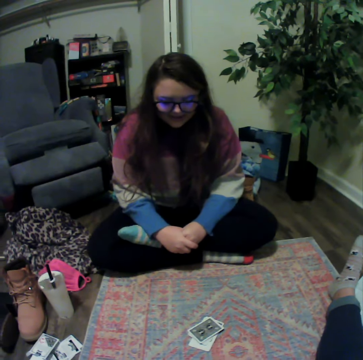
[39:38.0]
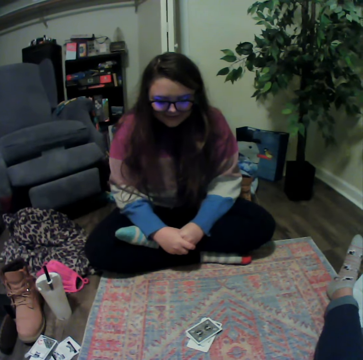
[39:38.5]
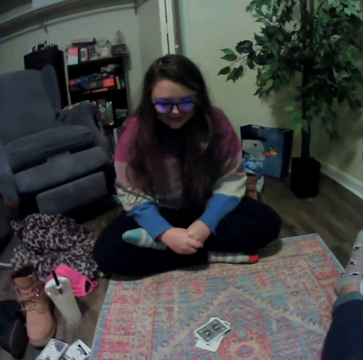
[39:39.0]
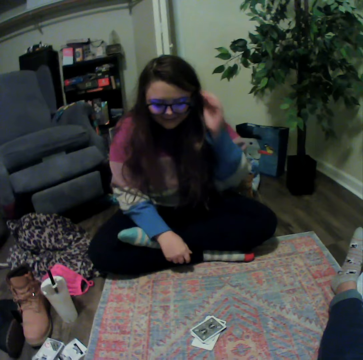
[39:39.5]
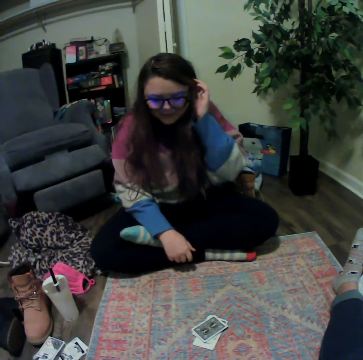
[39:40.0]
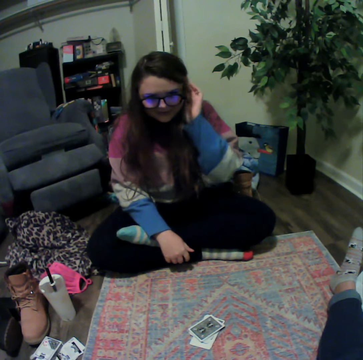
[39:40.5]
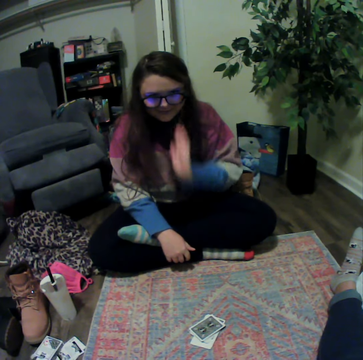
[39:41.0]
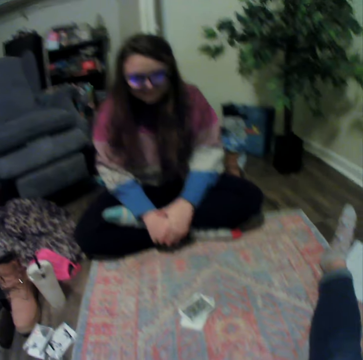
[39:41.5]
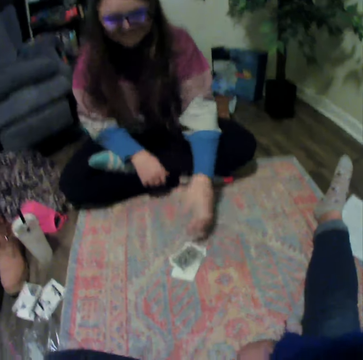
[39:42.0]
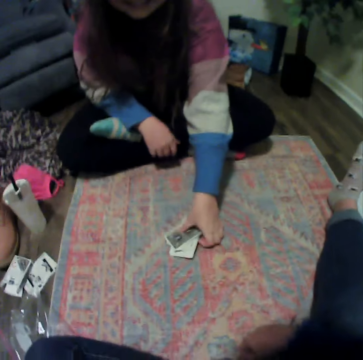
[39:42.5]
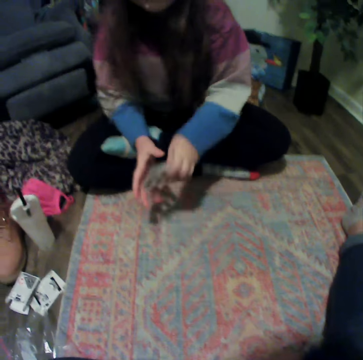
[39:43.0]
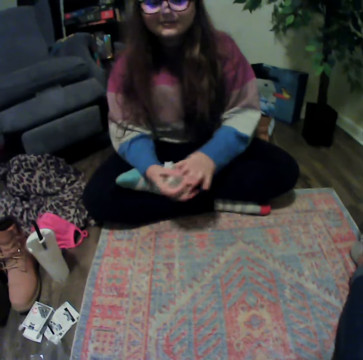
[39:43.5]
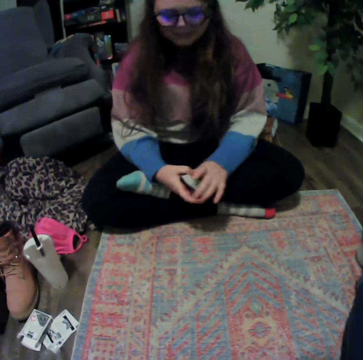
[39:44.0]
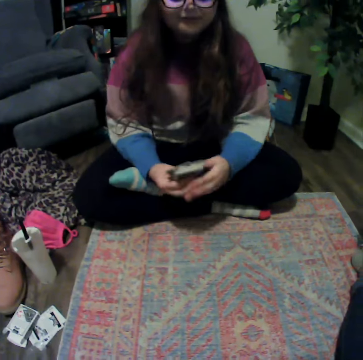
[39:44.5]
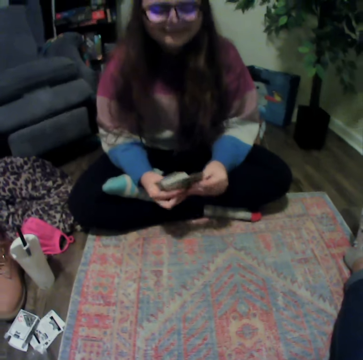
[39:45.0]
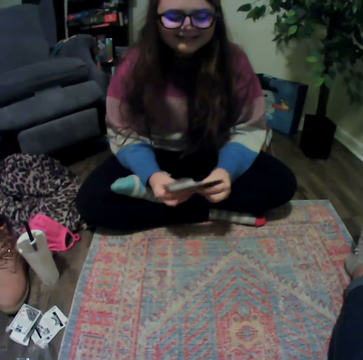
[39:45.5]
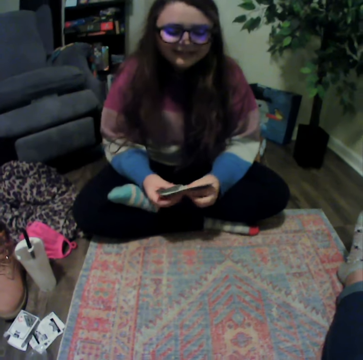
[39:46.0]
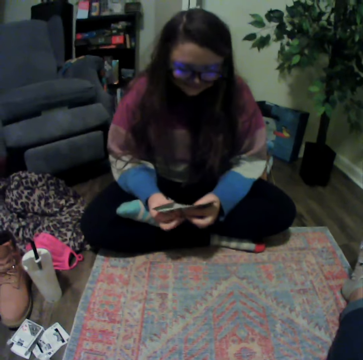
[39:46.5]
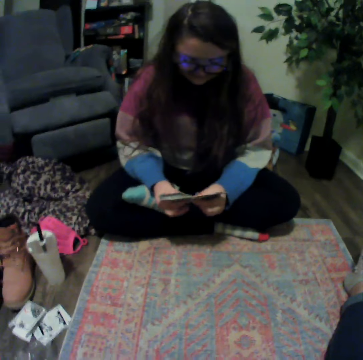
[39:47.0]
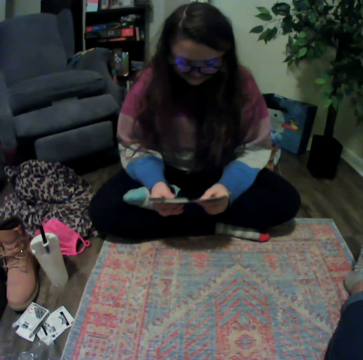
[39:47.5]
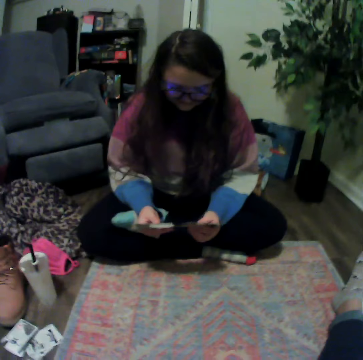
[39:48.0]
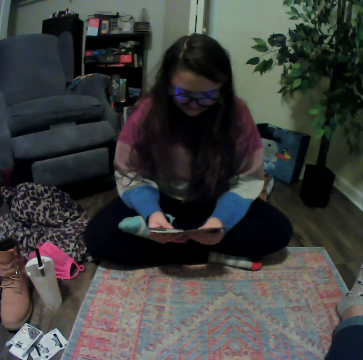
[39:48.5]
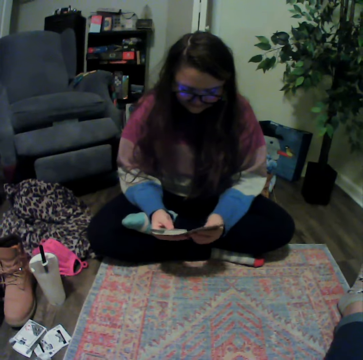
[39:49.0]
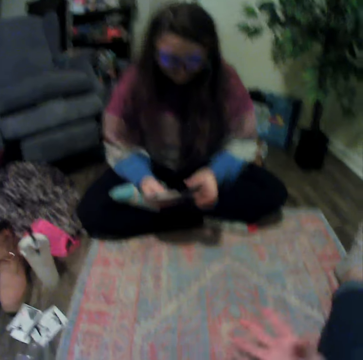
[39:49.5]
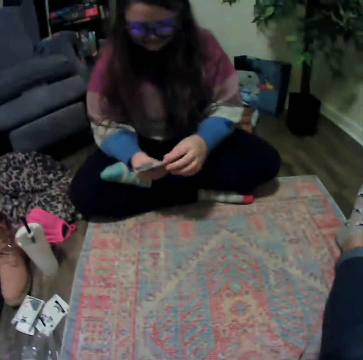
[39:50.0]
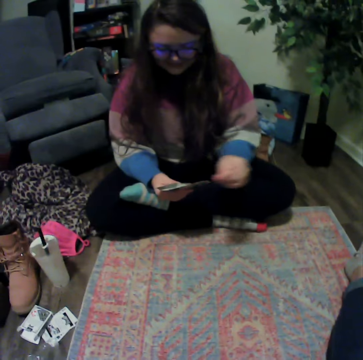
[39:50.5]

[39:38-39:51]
A lady lifts her hand. The lady puts down her hand. The lady picks up the cards. The lady holds the cards. The lady reshuffles the cards.

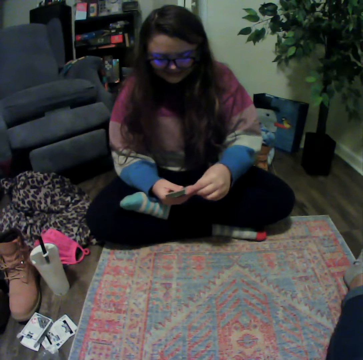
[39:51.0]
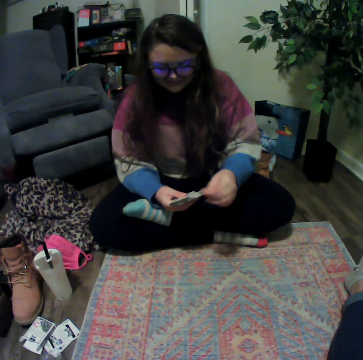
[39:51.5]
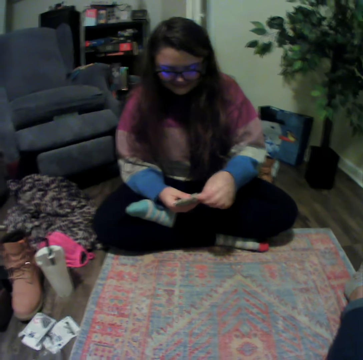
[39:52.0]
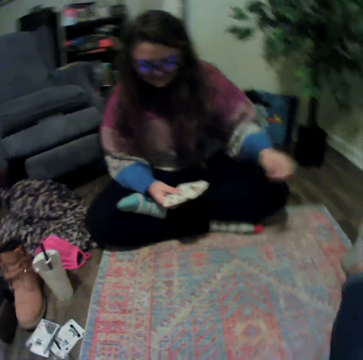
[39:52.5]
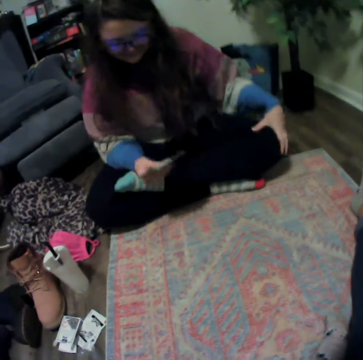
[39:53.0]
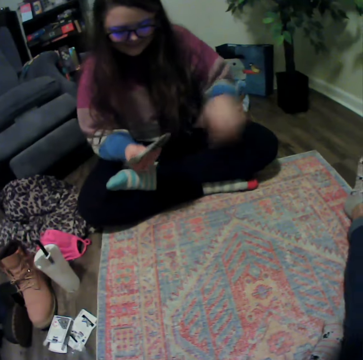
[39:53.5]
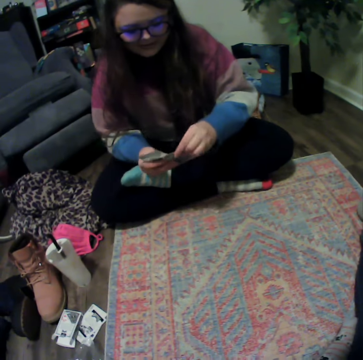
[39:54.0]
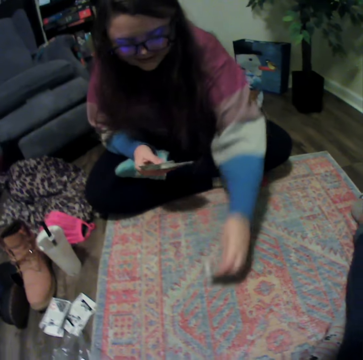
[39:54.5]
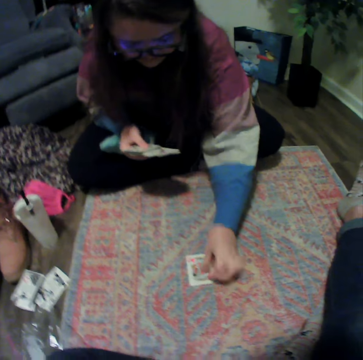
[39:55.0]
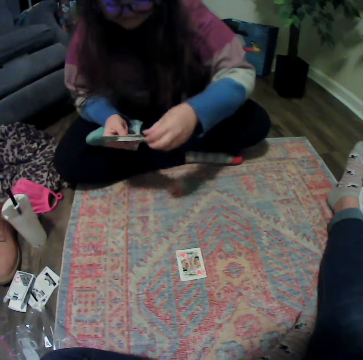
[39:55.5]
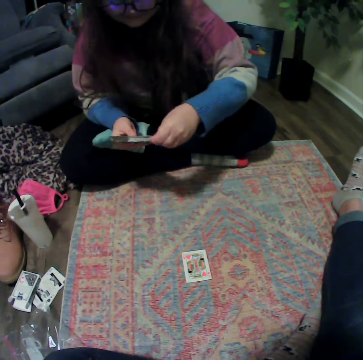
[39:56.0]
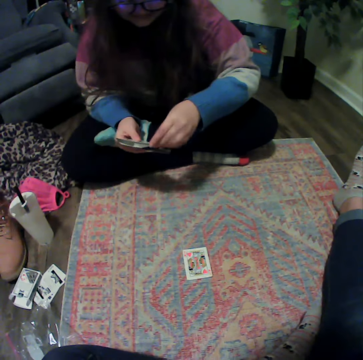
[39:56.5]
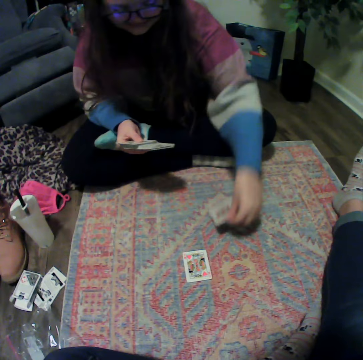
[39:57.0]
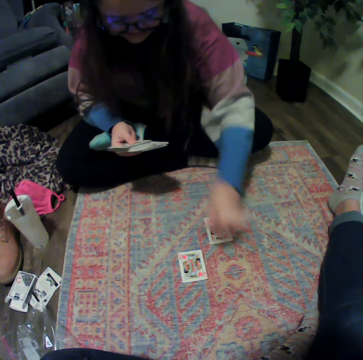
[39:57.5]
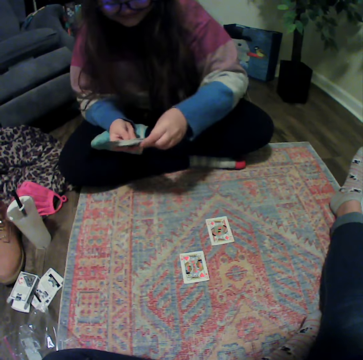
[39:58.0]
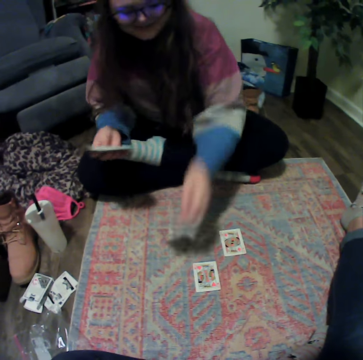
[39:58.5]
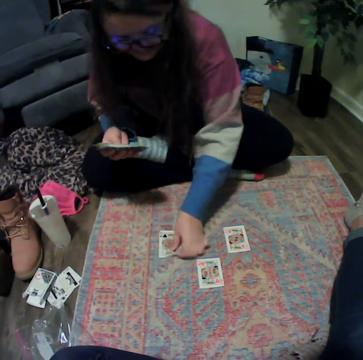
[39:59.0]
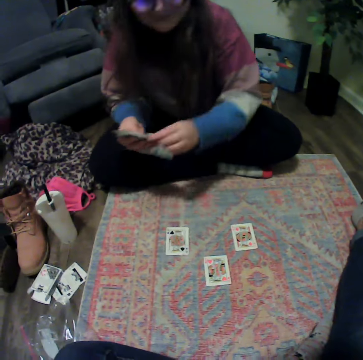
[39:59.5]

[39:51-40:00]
A lady removes something from the cards. The lady plays the card game. The lady arranges the cards on the mat.

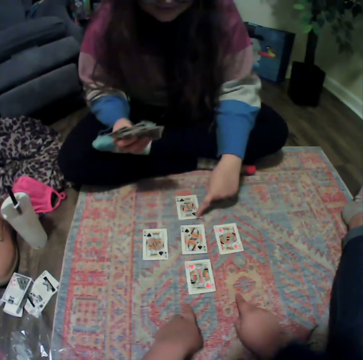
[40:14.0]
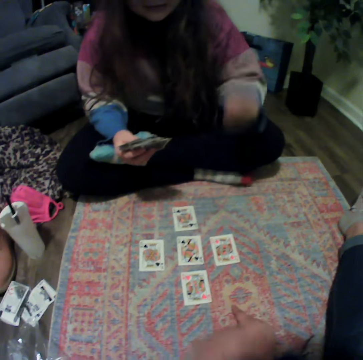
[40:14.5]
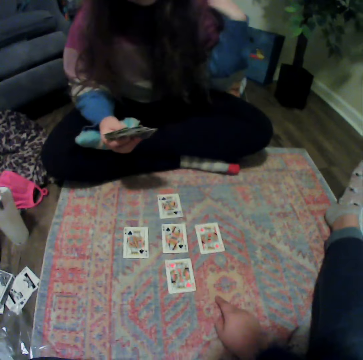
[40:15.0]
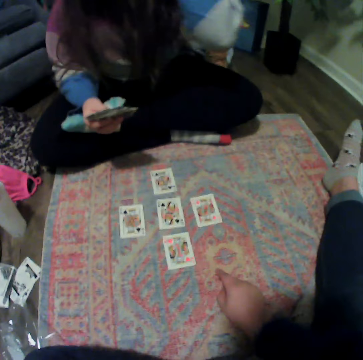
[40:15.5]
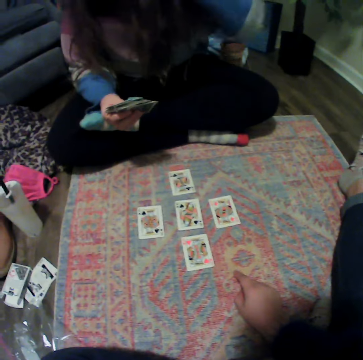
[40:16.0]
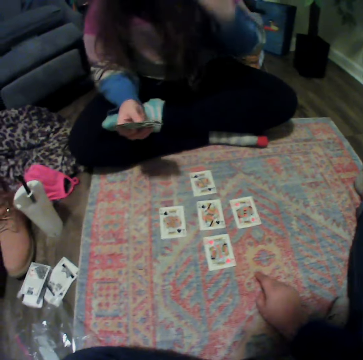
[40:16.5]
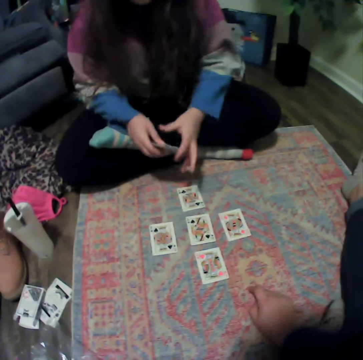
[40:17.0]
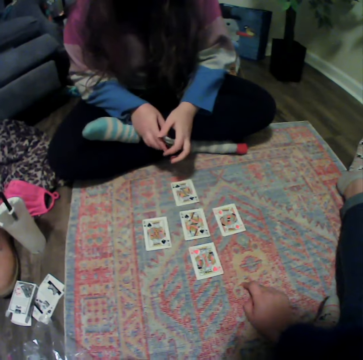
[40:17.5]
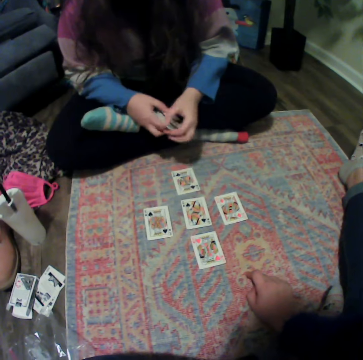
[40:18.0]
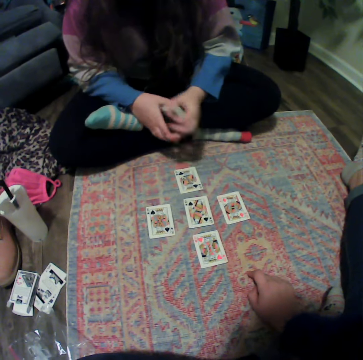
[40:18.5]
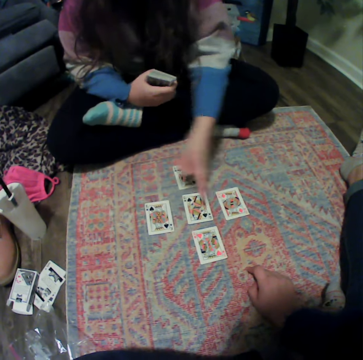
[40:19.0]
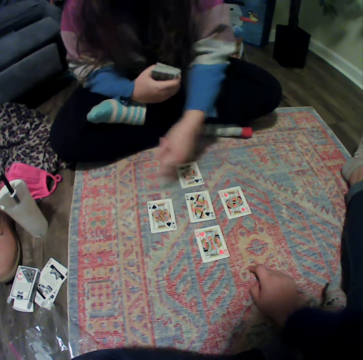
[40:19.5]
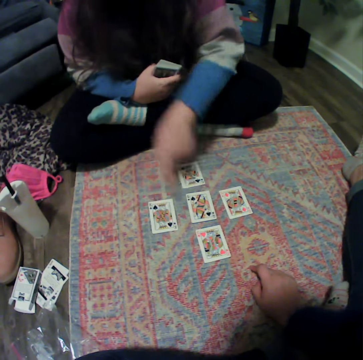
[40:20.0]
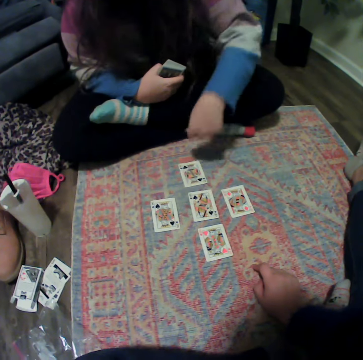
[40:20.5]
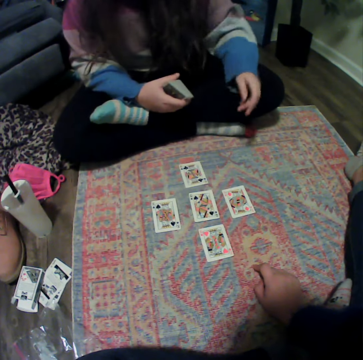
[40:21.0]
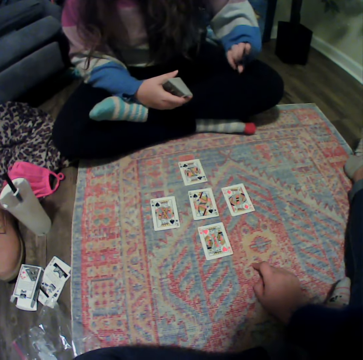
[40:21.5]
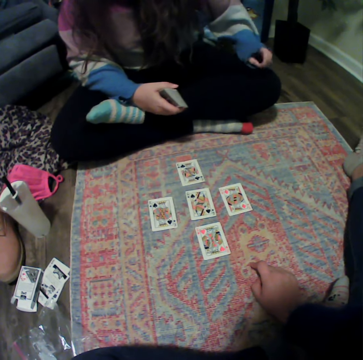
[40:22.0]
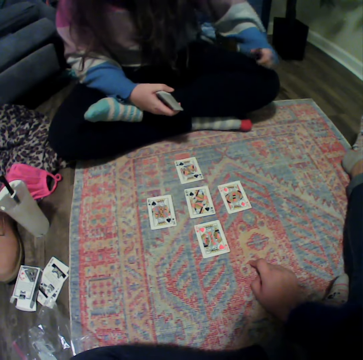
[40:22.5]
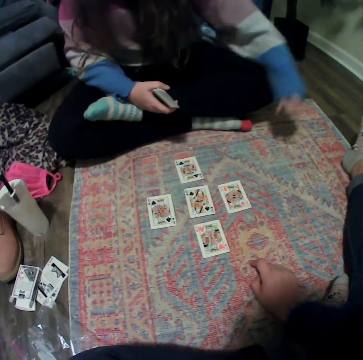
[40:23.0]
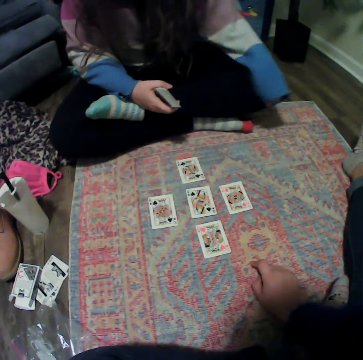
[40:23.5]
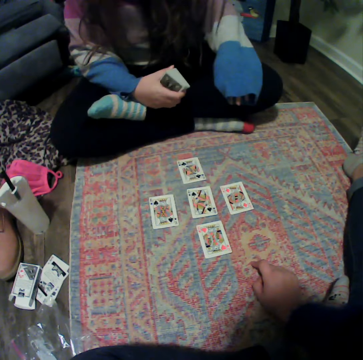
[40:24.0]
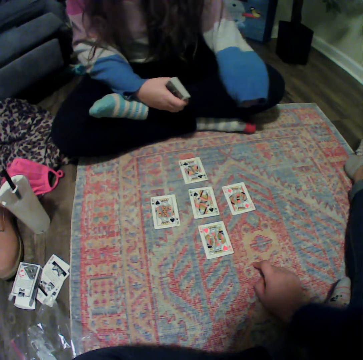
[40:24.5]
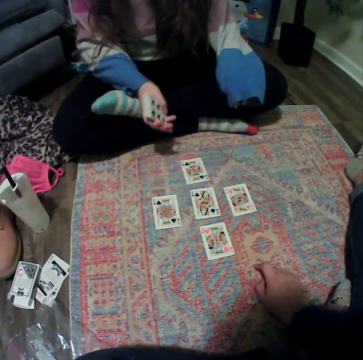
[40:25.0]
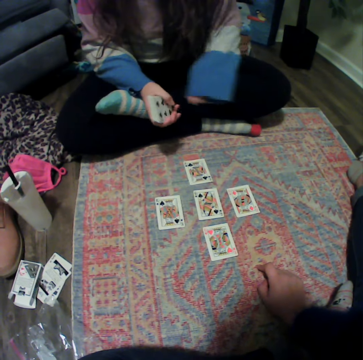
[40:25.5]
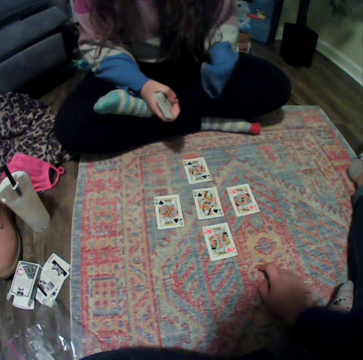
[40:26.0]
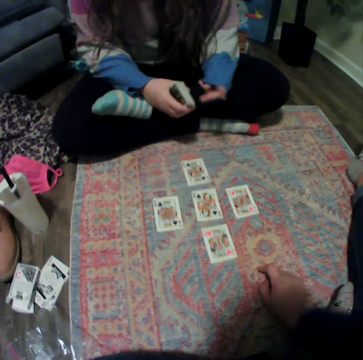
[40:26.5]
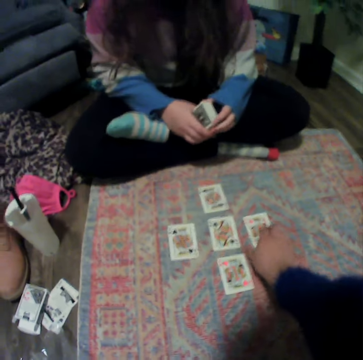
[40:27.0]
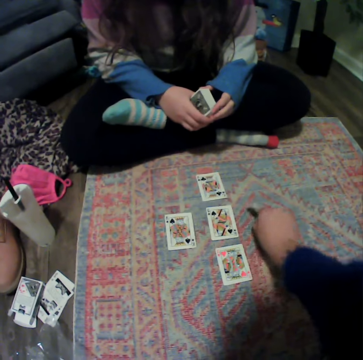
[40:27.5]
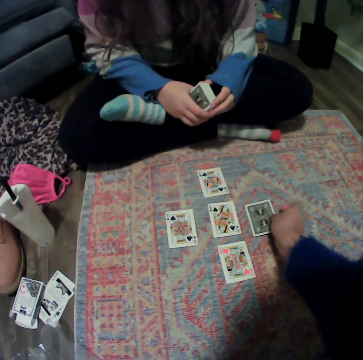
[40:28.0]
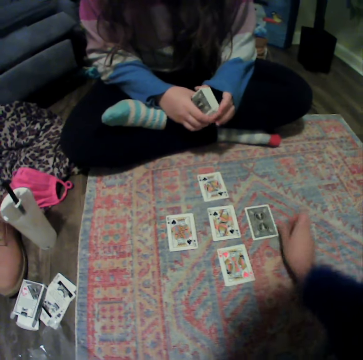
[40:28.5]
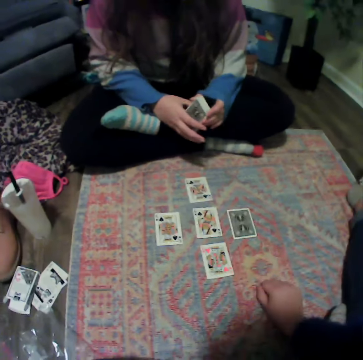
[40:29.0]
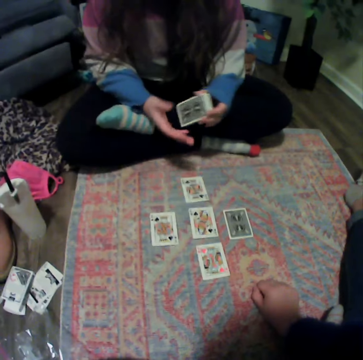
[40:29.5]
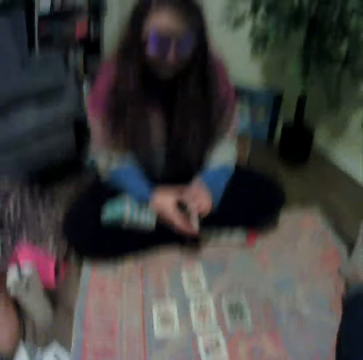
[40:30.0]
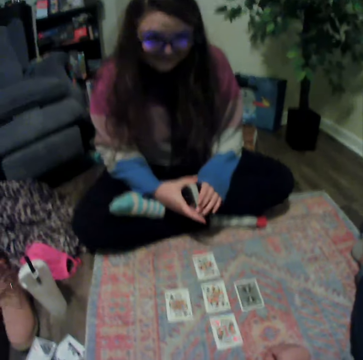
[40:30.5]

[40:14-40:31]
A lady talks with the camera wearer. The lady holds the cards. The lady talks with the camera wearer. The camera wearer places the card on the mat.
